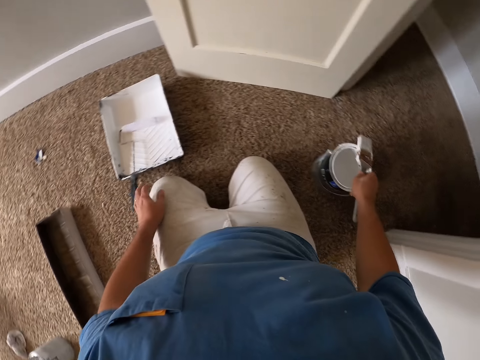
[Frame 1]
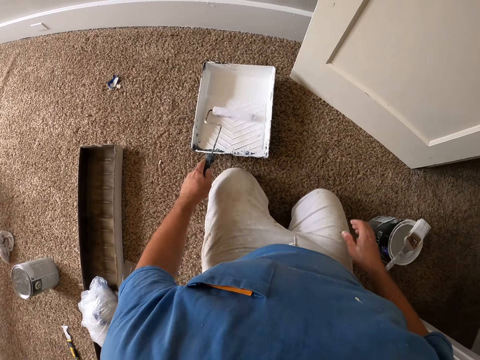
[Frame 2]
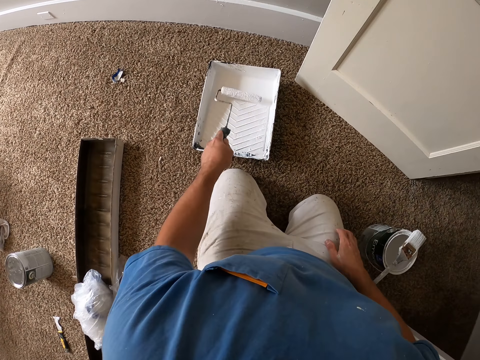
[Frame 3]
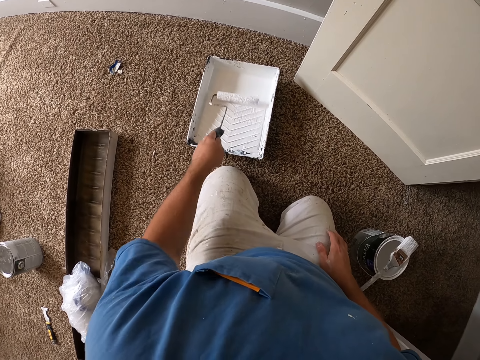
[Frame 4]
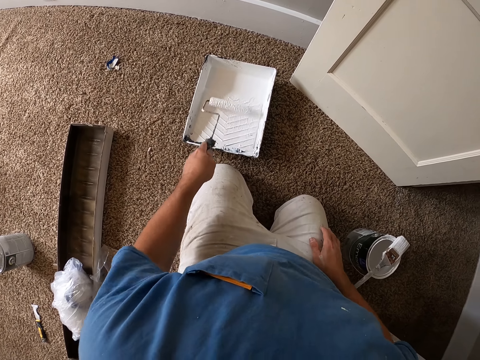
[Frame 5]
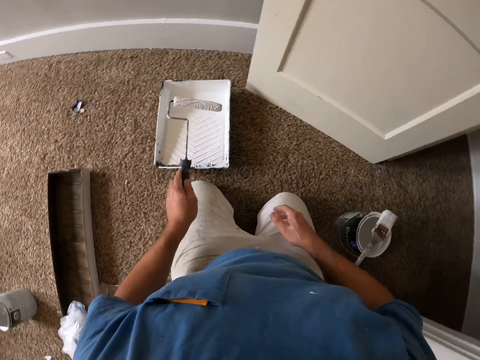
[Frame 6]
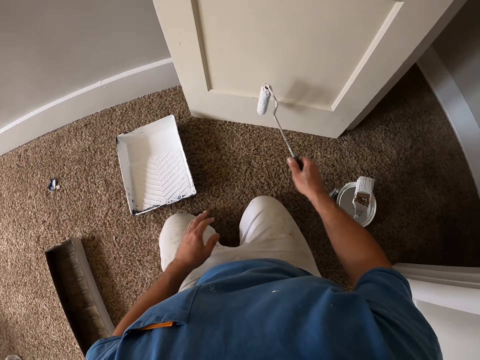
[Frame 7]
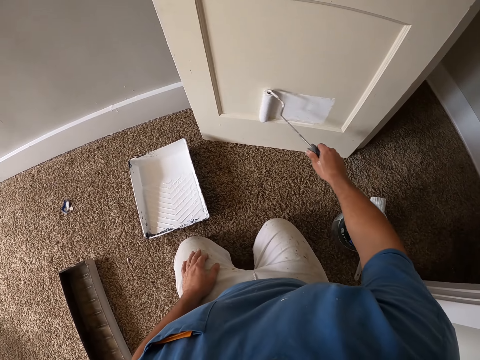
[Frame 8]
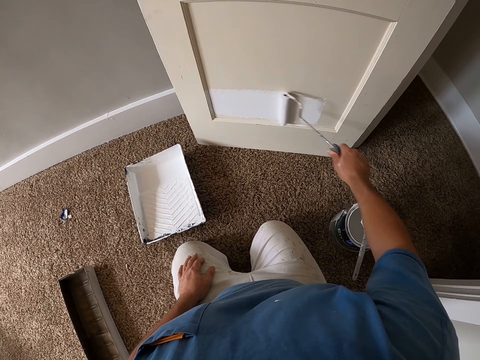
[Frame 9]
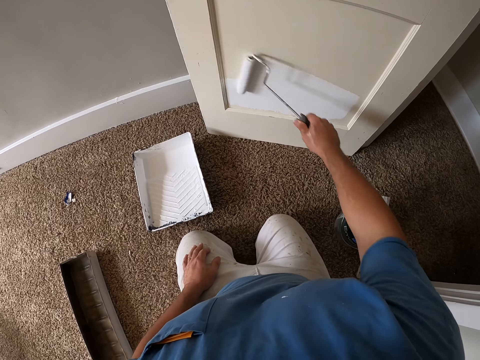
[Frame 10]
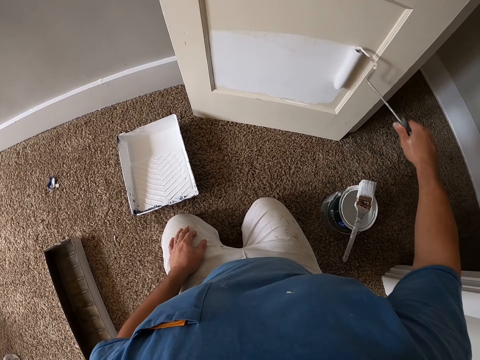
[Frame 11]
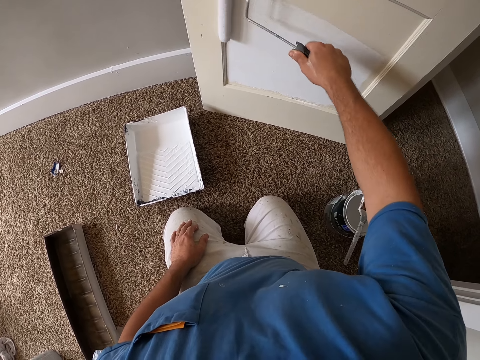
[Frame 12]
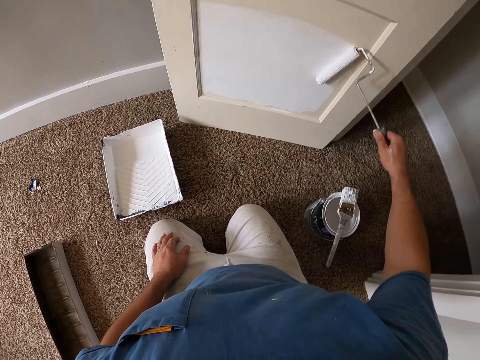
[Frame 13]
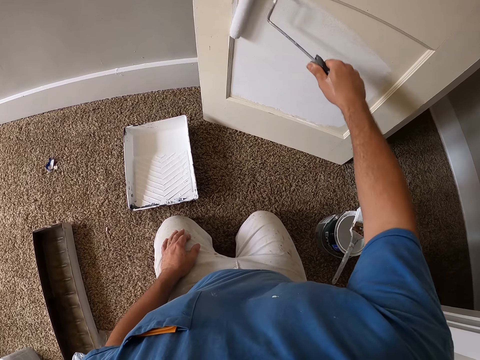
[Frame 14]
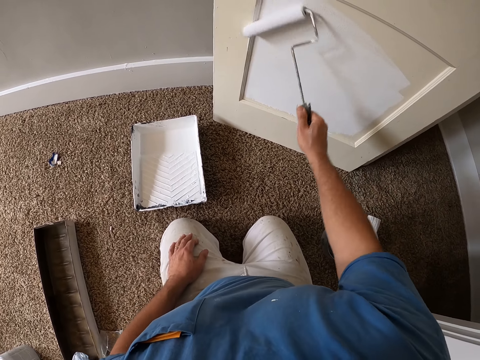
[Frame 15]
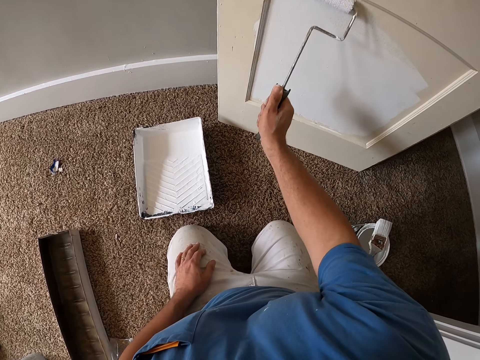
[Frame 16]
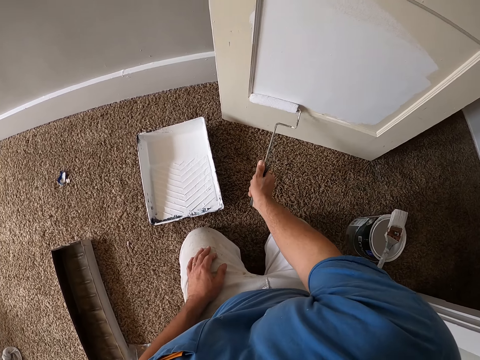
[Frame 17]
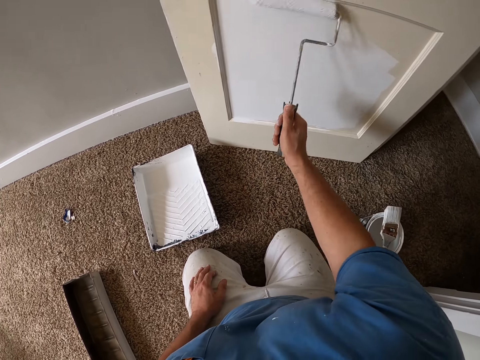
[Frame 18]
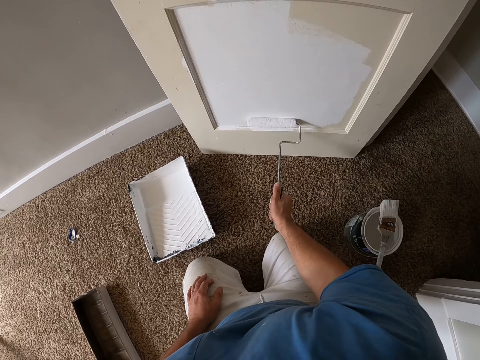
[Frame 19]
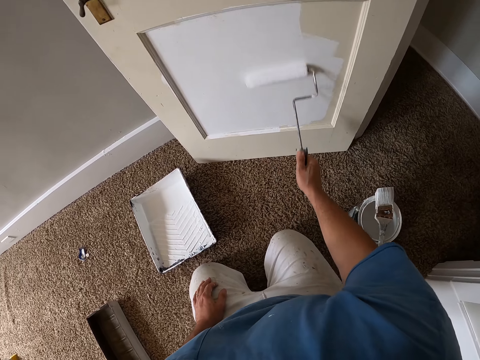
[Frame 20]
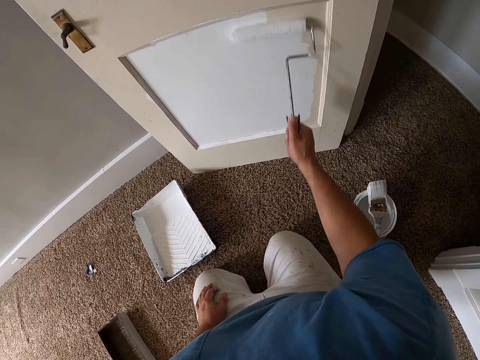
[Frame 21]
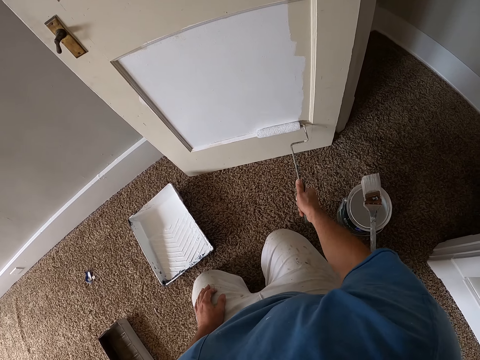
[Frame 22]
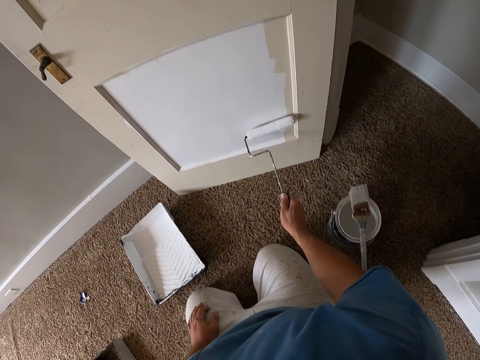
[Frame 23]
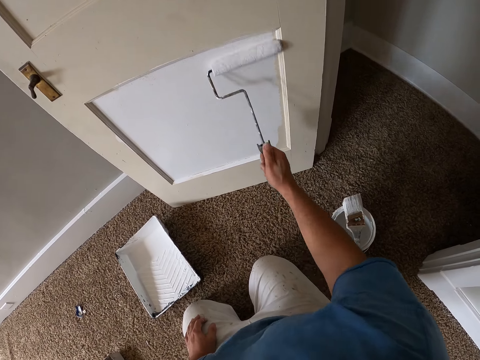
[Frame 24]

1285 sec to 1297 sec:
The camera wearer rolls the paint roller on the paint tin. They paint the door with the paint roller.

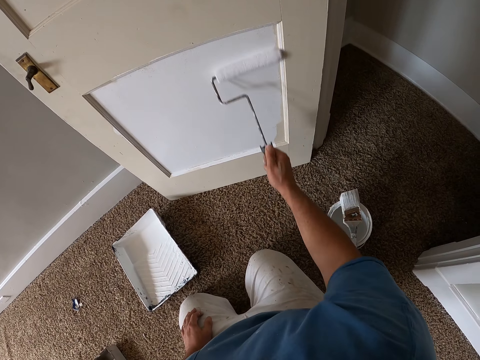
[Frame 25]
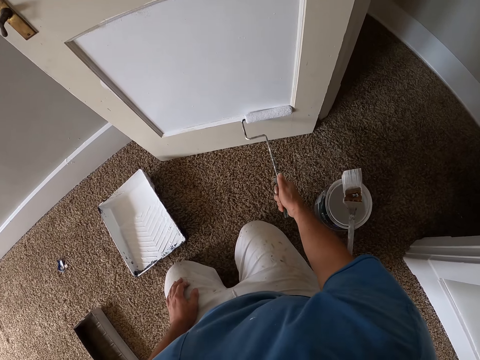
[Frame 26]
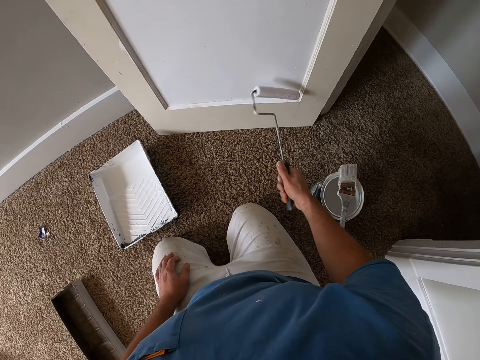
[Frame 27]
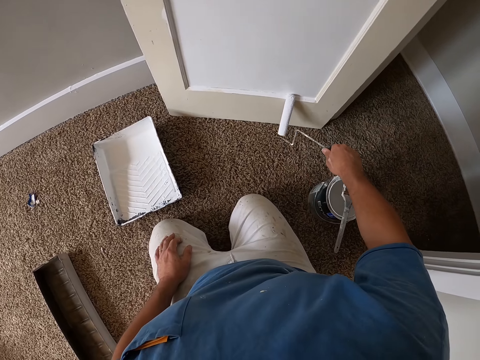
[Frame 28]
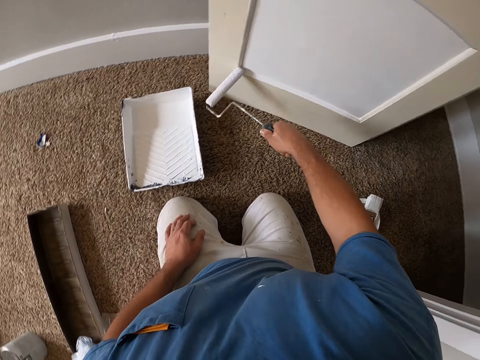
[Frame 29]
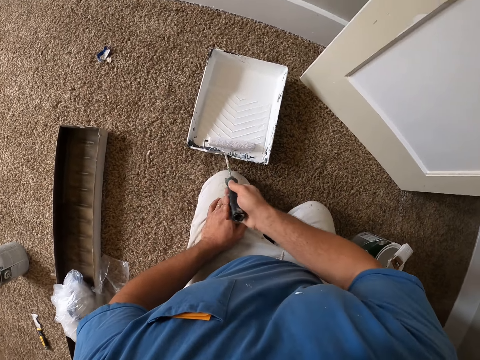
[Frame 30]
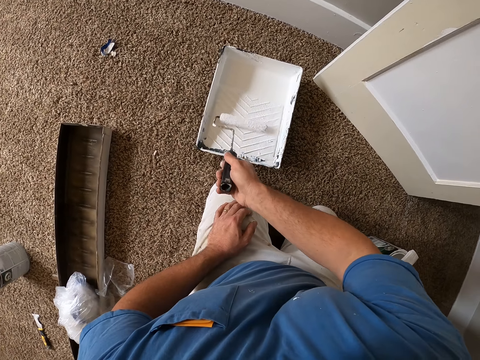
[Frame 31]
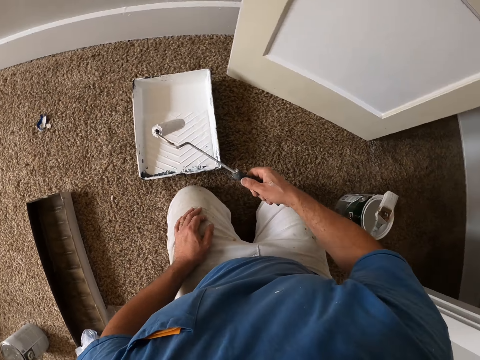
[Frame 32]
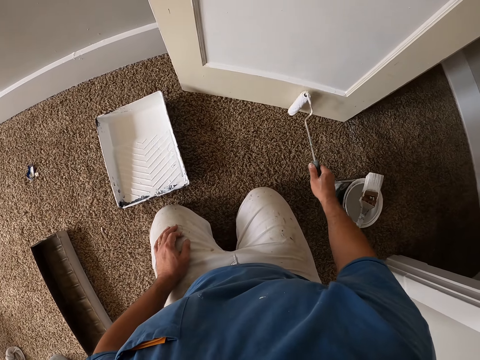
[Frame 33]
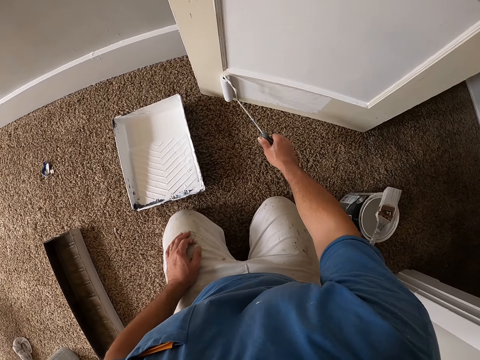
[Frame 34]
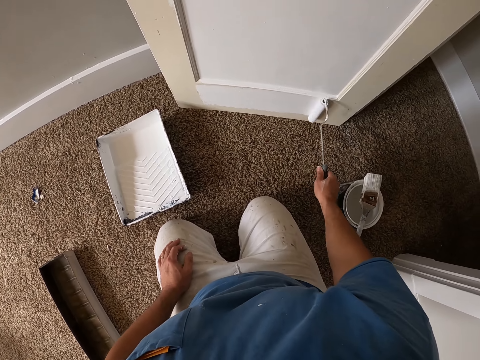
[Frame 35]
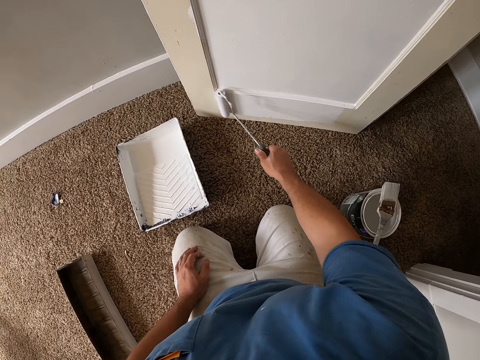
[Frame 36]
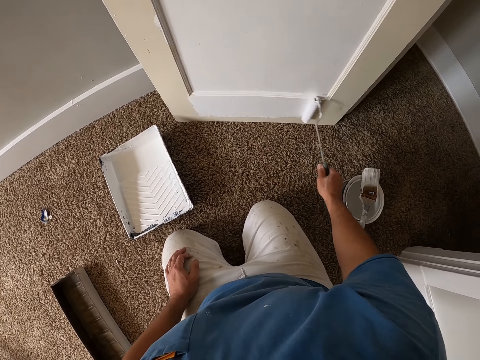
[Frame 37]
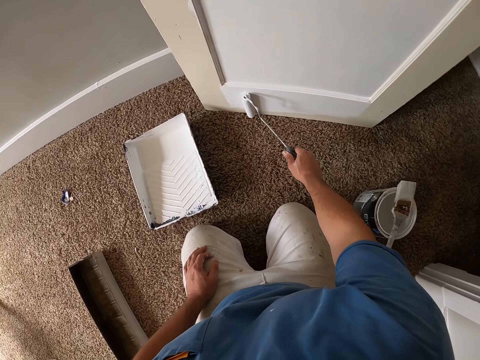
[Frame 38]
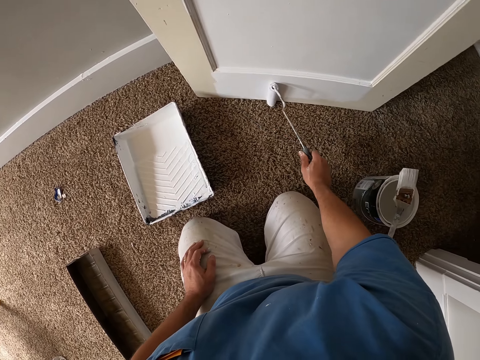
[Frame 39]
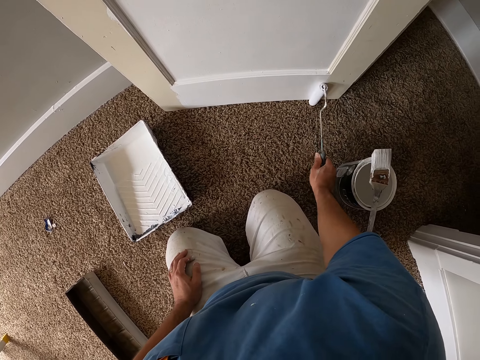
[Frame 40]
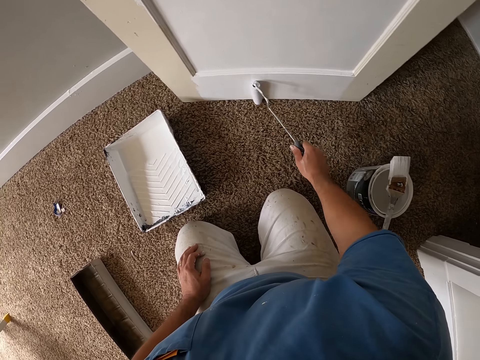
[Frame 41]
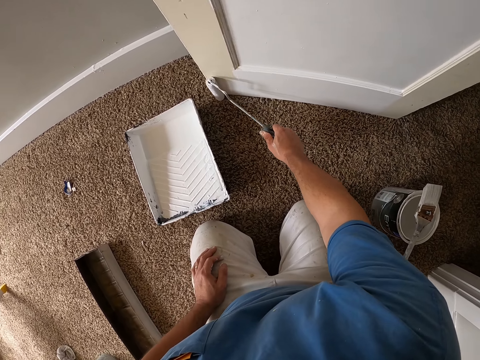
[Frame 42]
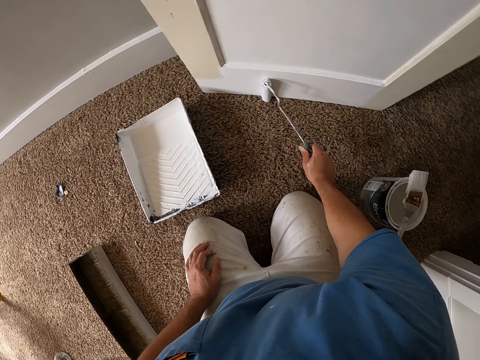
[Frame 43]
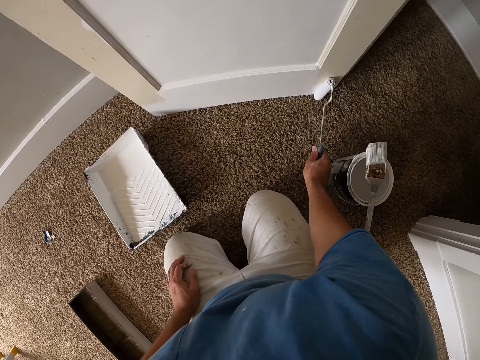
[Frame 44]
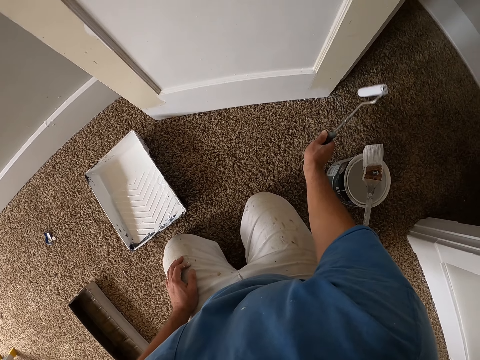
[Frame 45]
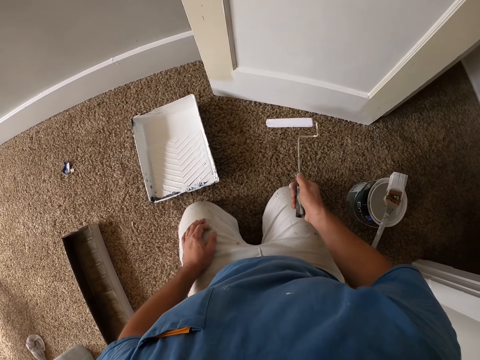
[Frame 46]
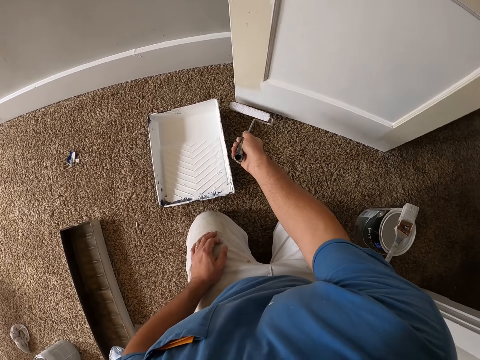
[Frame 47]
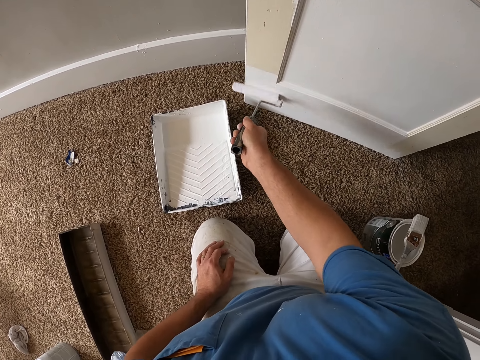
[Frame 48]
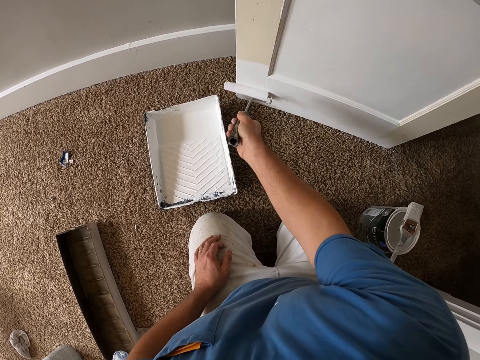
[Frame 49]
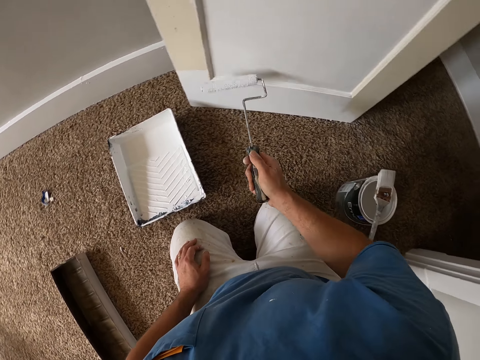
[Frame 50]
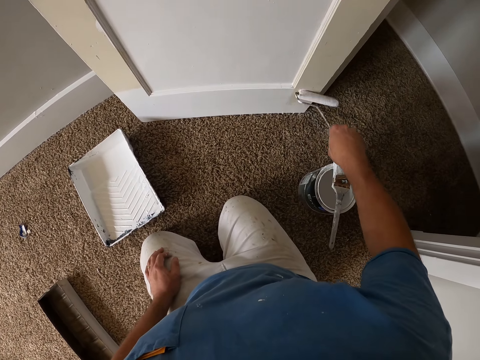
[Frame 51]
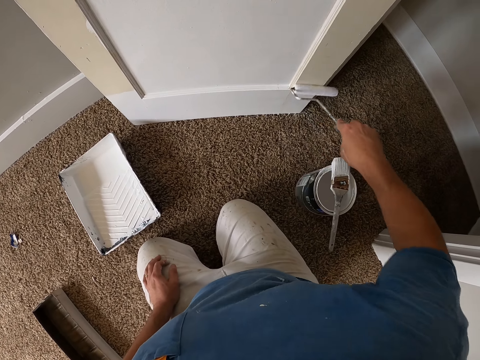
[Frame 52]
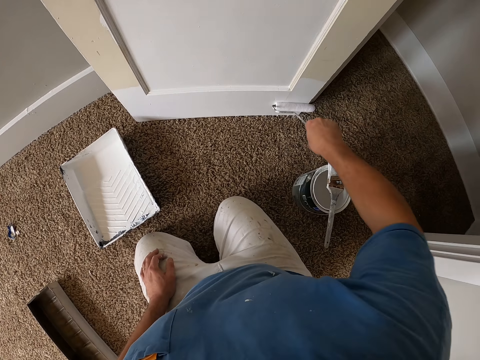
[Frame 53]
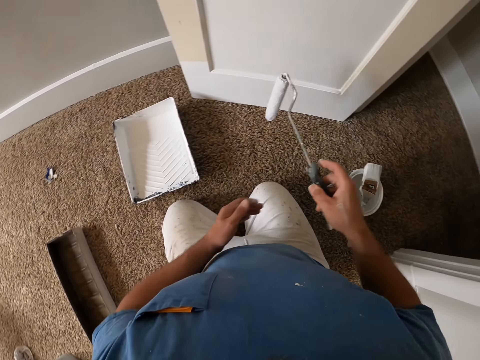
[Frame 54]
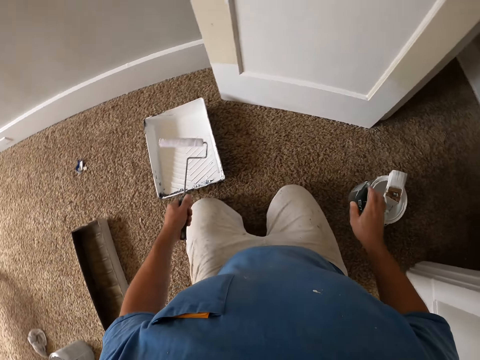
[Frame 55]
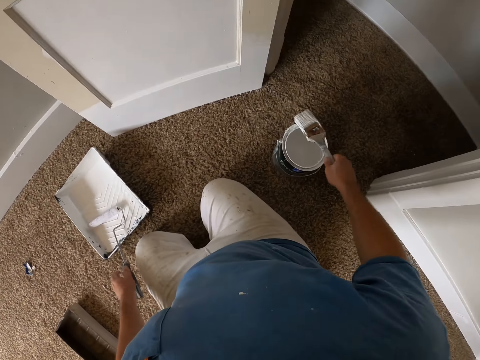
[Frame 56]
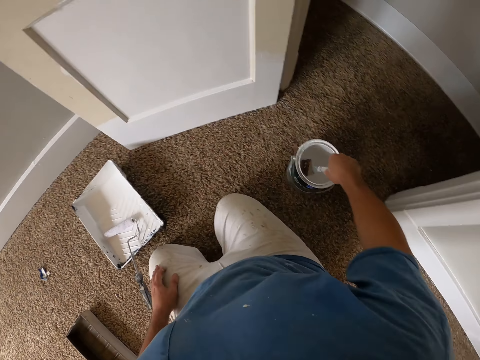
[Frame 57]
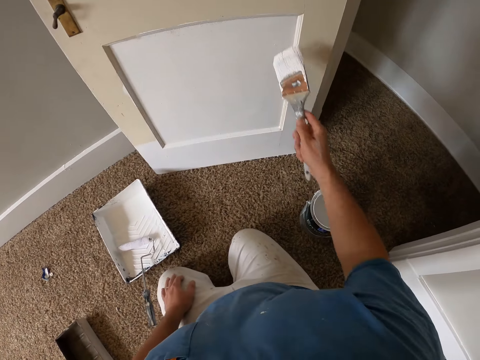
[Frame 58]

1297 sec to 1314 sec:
The camera wearer rolls the paint roller in the paint container. They paint the door with the paint roller. They take the paint brush from the paint container, drop the paint roller in the container, and dip the brush into the paint container.
